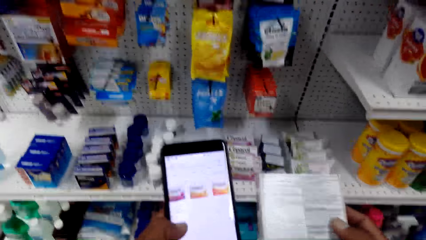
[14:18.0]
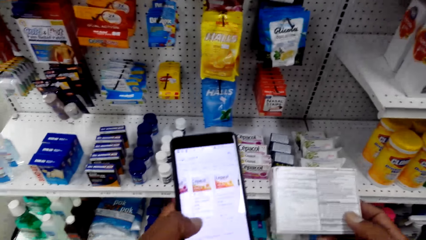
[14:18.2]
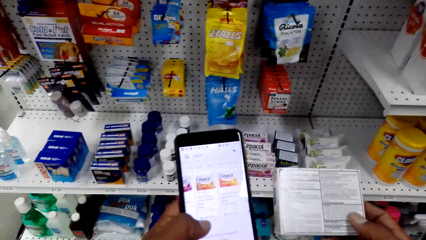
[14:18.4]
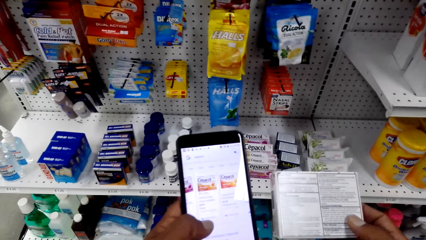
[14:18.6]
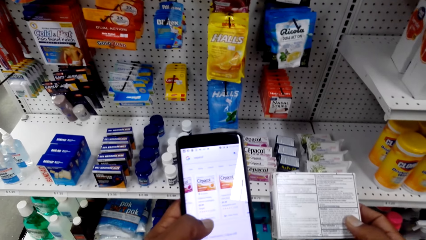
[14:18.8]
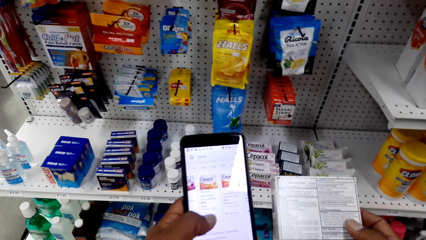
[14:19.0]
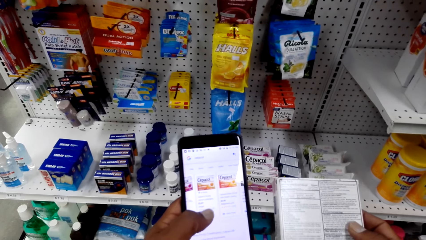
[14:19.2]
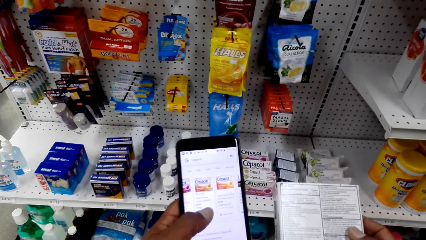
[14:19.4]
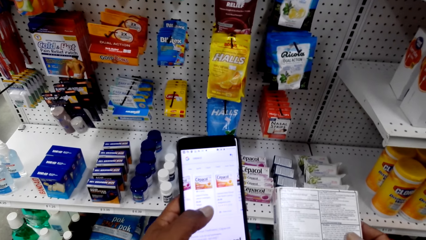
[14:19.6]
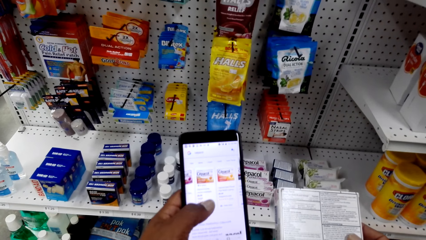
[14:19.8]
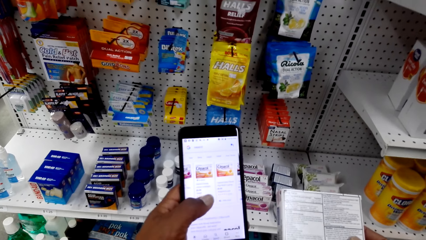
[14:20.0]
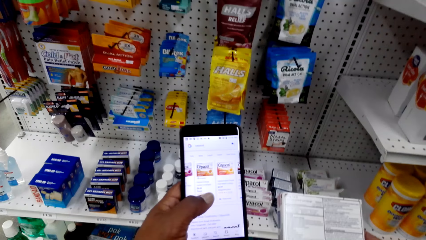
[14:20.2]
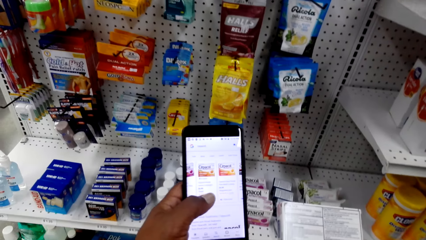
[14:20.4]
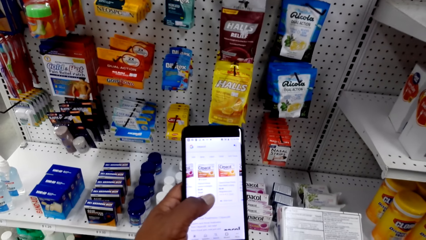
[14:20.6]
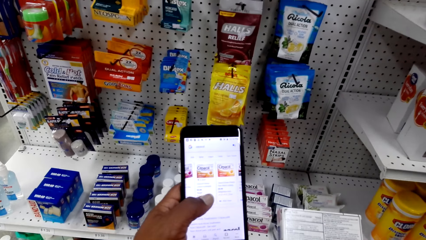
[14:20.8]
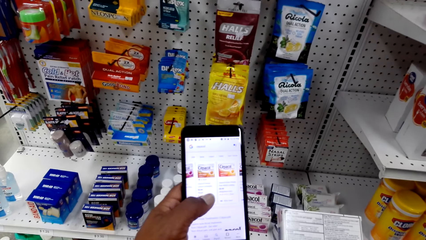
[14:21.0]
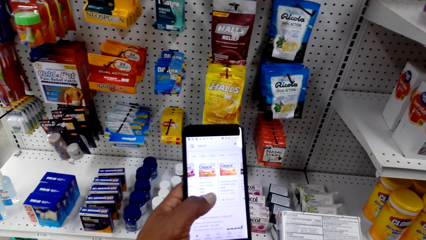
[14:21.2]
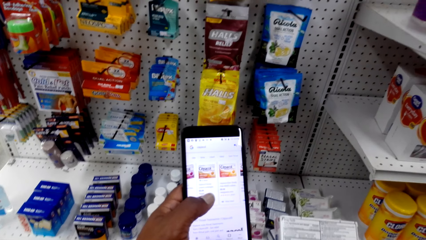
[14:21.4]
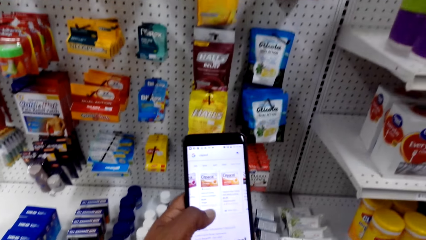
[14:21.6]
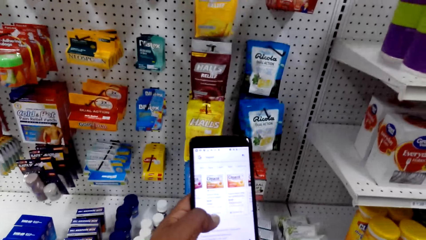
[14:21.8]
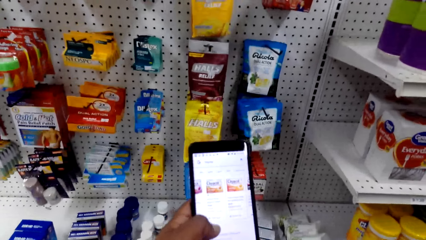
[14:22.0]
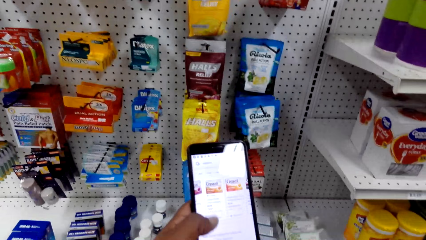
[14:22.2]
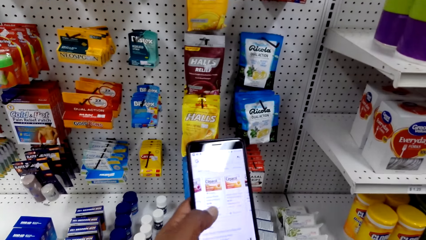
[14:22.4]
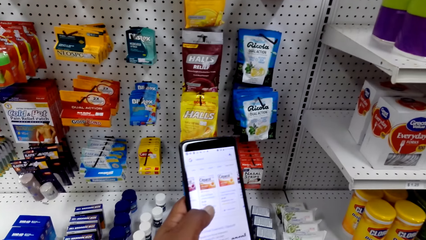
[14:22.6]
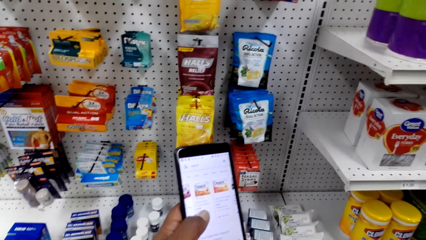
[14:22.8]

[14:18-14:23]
The camera wearer talks to a man.

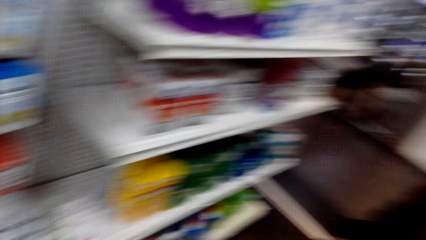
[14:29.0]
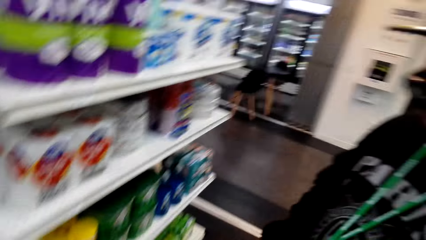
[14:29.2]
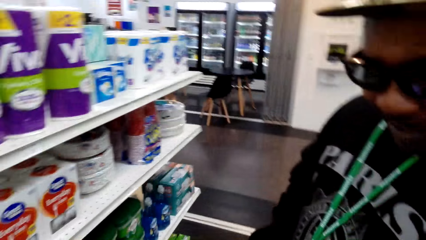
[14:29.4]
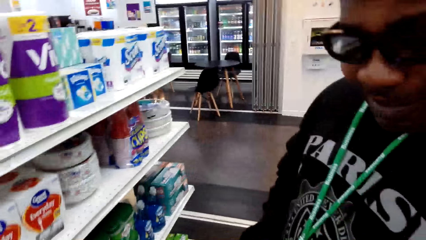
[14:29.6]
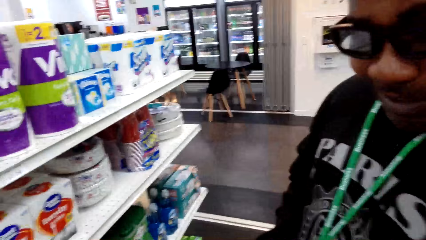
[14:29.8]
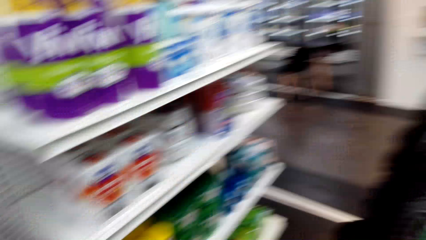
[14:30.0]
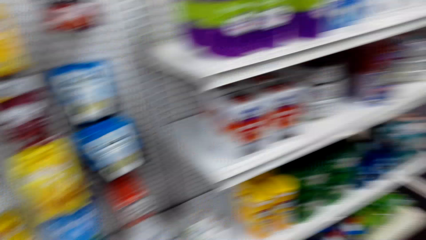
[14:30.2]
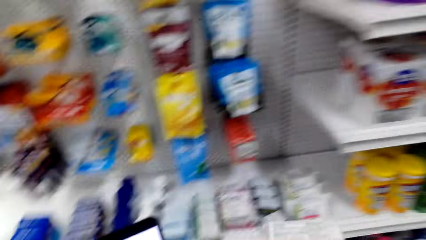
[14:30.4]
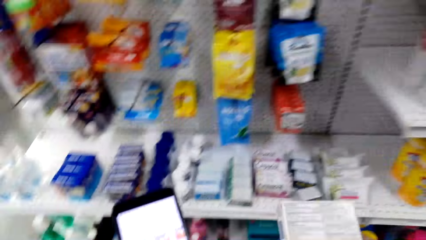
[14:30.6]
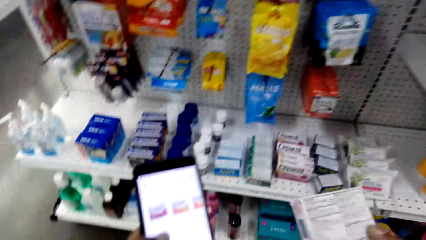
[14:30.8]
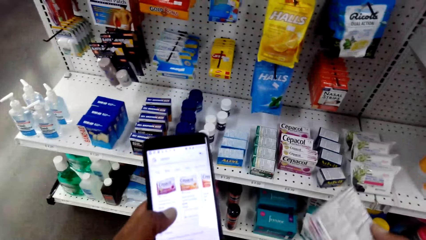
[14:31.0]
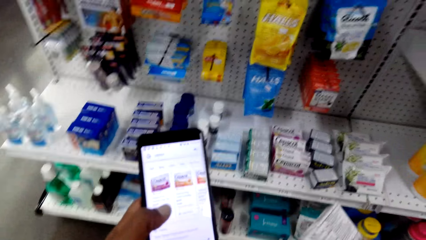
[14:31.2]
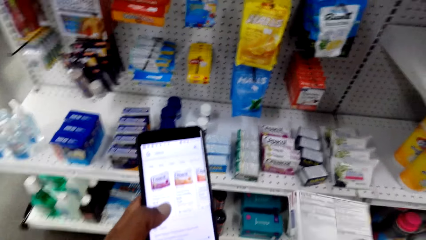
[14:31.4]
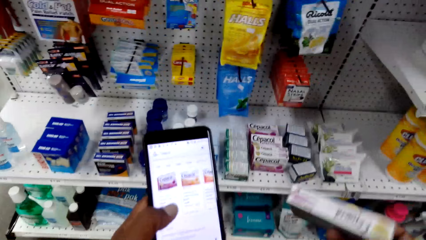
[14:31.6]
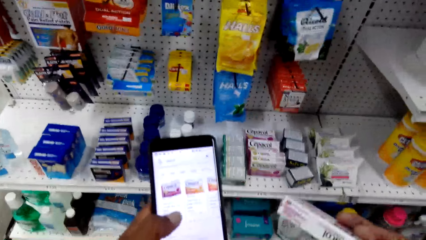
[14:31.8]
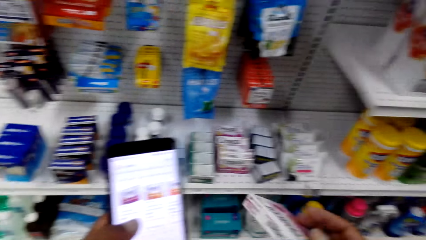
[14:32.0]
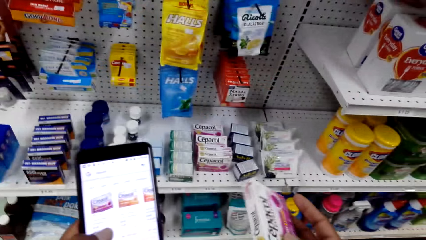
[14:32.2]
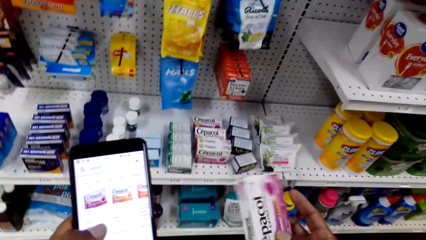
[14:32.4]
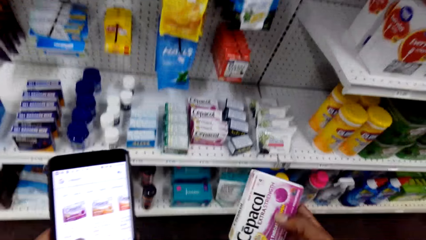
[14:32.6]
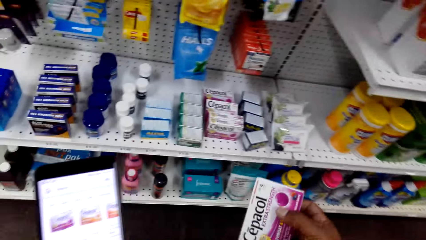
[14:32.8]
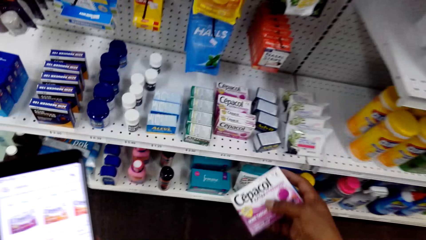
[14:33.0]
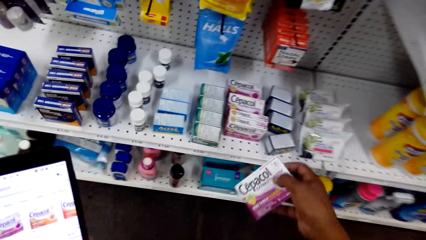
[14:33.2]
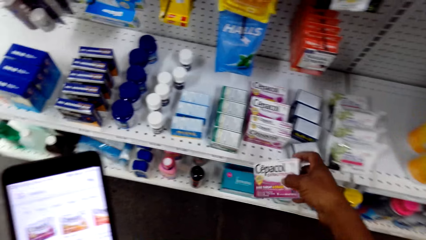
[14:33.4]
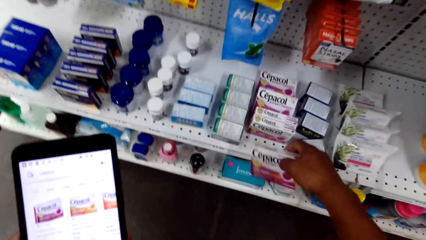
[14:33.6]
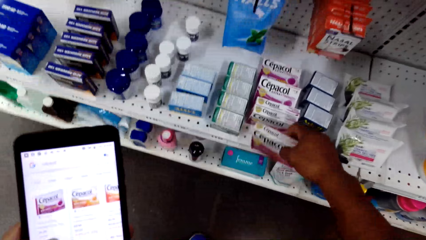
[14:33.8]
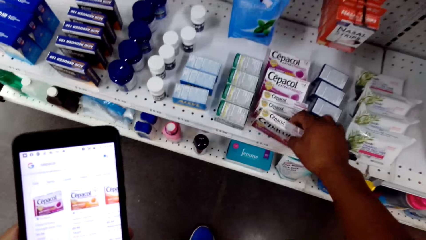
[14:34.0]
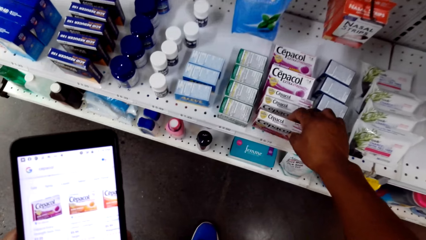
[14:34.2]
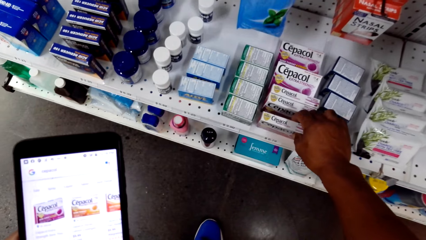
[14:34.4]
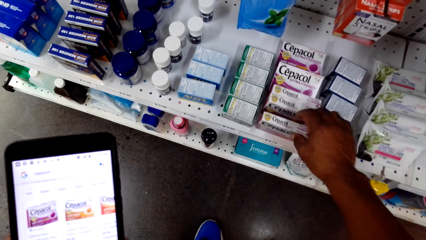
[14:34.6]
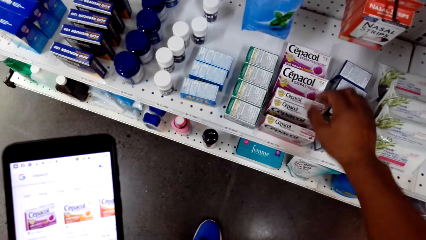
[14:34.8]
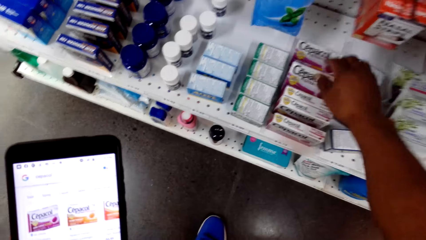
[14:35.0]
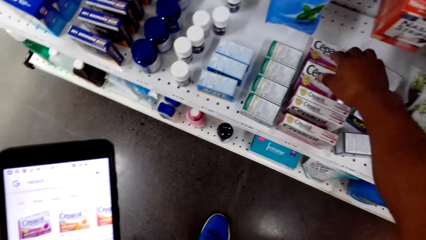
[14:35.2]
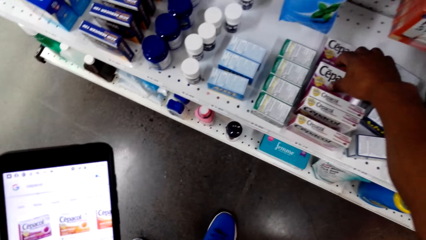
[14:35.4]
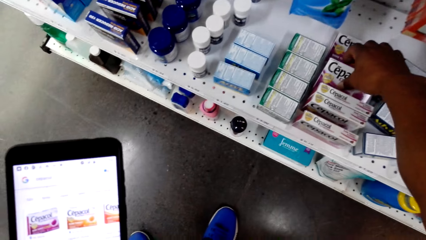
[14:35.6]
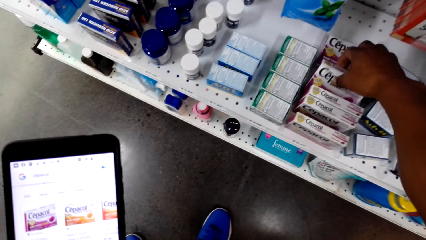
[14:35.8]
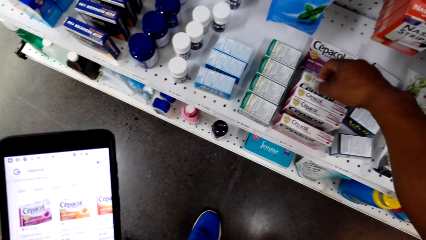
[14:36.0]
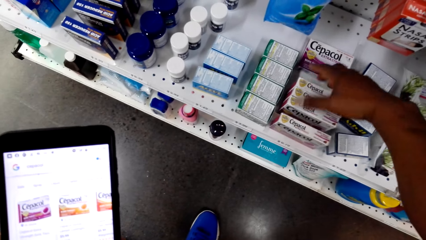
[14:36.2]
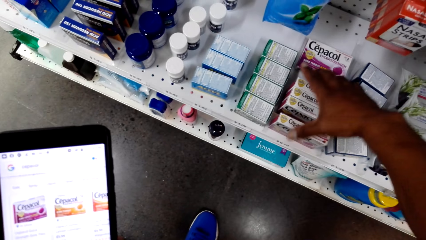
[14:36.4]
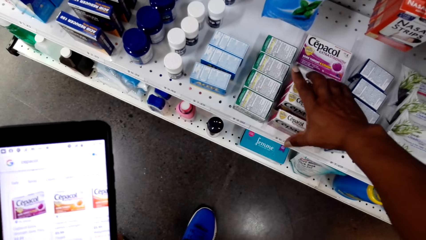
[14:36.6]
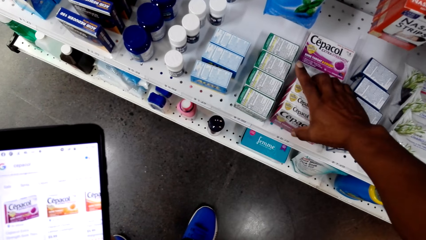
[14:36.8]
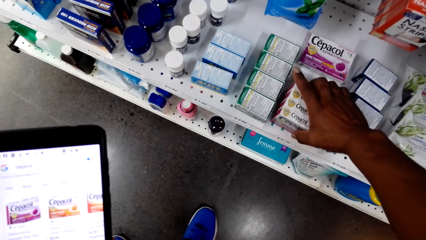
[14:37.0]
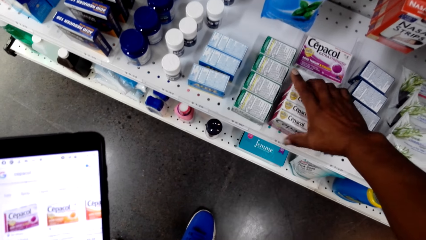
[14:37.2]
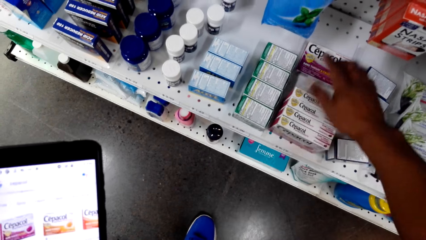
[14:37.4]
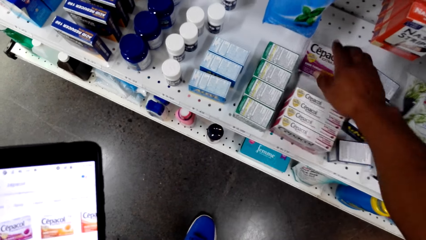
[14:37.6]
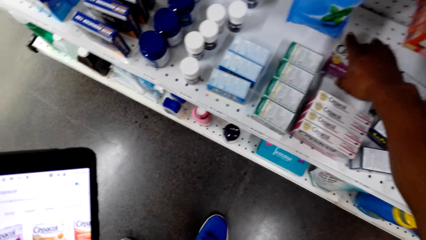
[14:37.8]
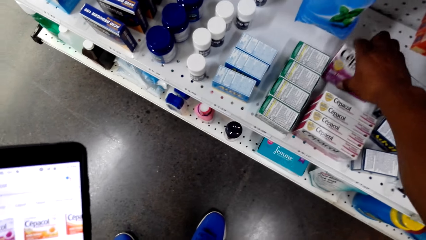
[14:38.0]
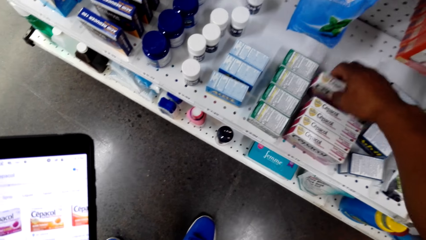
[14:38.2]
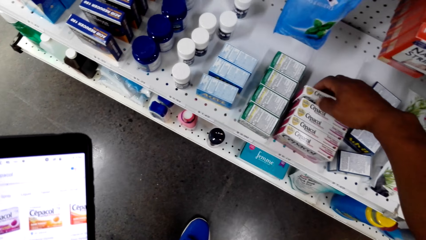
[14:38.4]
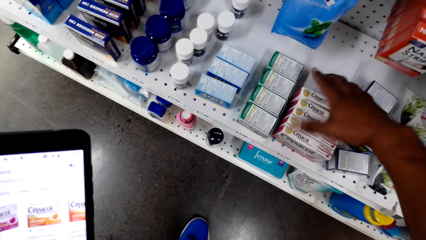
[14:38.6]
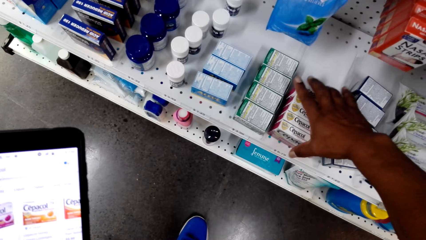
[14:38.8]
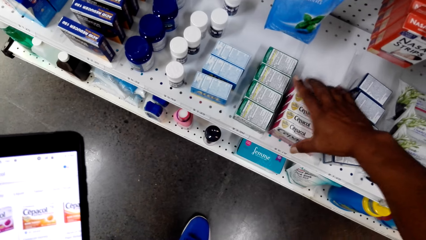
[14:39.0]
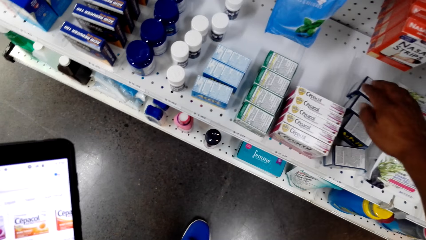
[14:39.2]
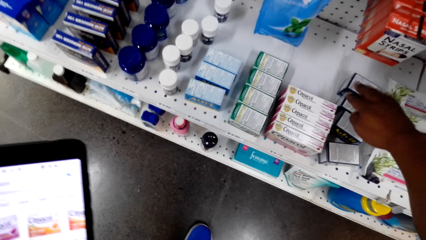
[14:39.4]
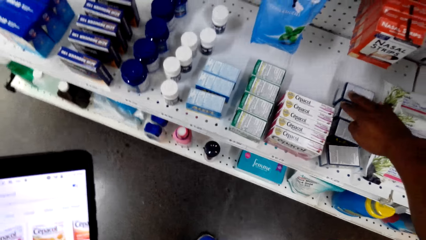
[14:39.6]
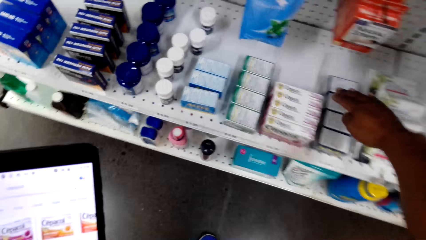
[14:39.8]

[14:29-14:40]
The camera wearer talks to a man. The man looks at the camera wearer. The camera wearer turns the cough tablets with the right hand. They put back the Cepacol packet to the shelf. They touch the tablets with the right hand and arrange the Cepacol packets.
